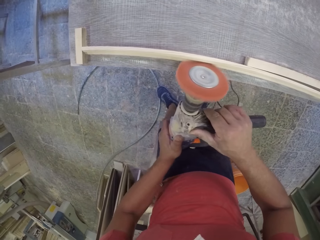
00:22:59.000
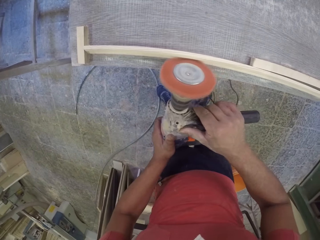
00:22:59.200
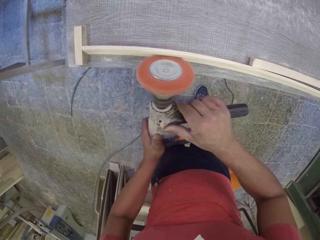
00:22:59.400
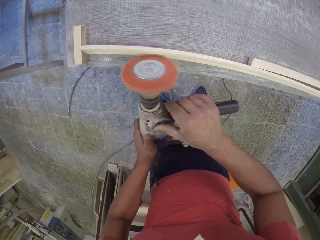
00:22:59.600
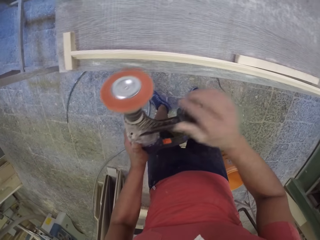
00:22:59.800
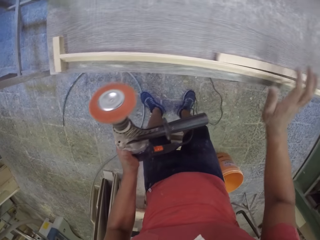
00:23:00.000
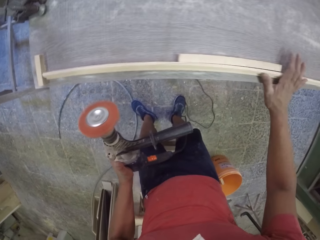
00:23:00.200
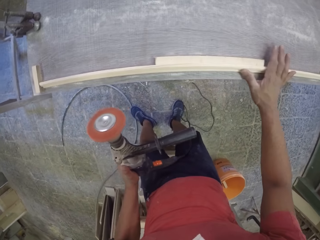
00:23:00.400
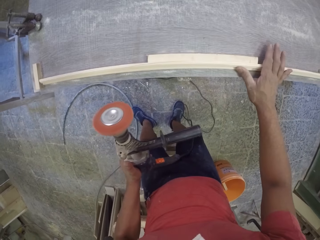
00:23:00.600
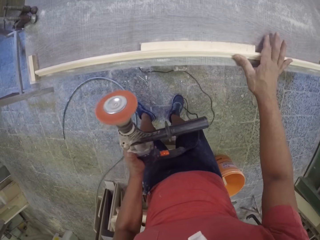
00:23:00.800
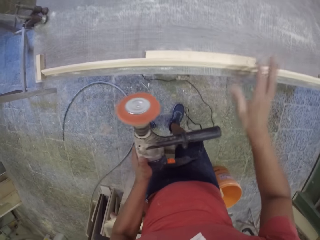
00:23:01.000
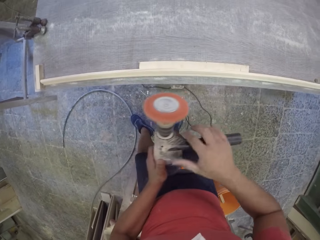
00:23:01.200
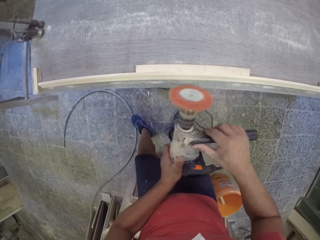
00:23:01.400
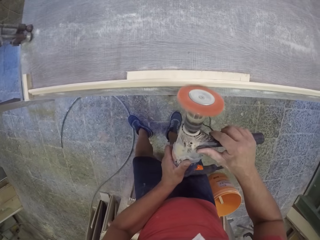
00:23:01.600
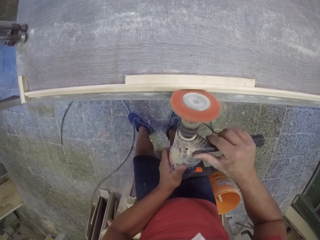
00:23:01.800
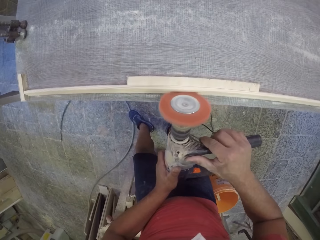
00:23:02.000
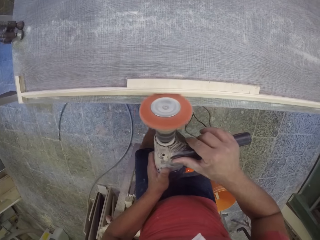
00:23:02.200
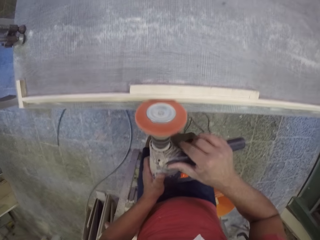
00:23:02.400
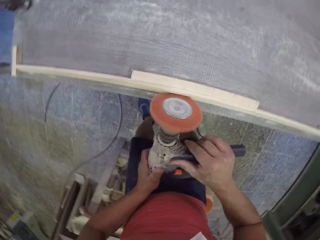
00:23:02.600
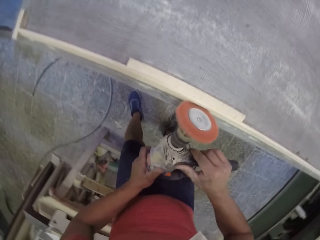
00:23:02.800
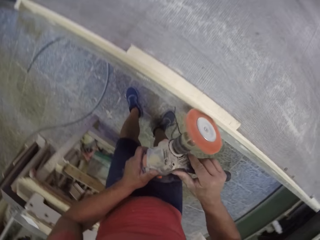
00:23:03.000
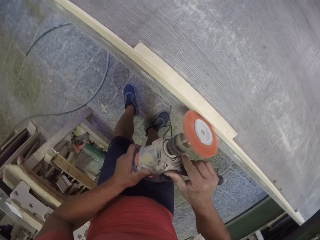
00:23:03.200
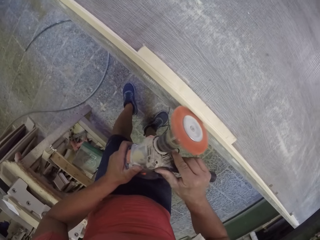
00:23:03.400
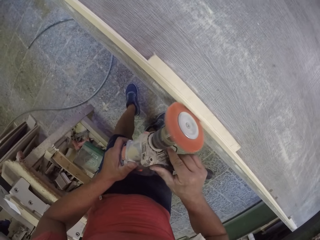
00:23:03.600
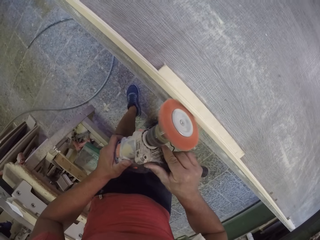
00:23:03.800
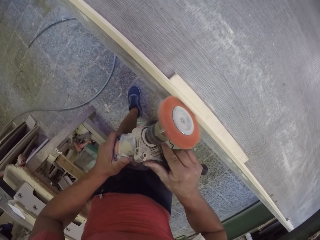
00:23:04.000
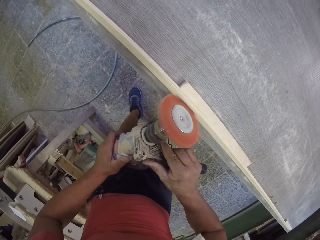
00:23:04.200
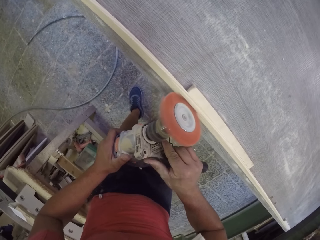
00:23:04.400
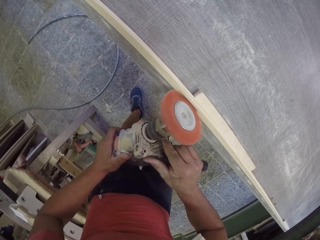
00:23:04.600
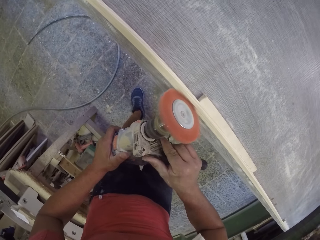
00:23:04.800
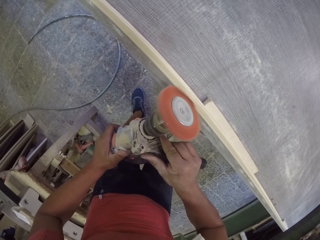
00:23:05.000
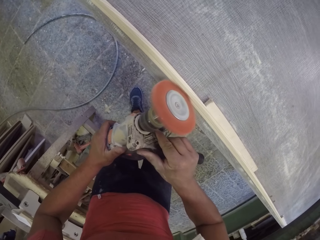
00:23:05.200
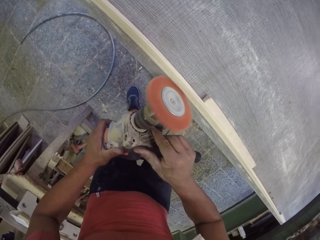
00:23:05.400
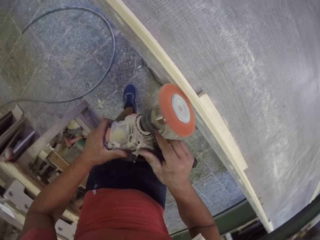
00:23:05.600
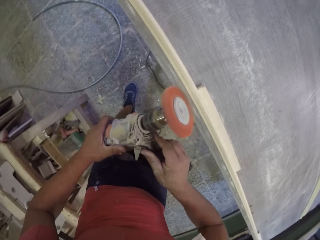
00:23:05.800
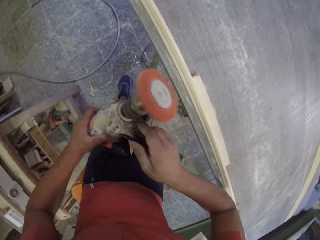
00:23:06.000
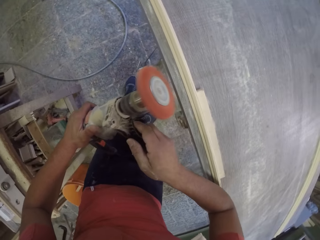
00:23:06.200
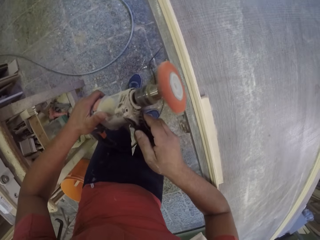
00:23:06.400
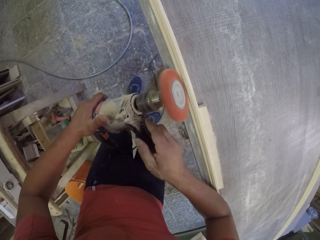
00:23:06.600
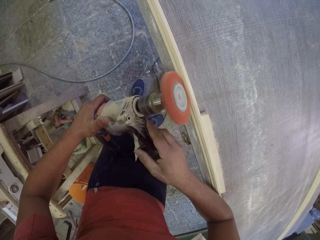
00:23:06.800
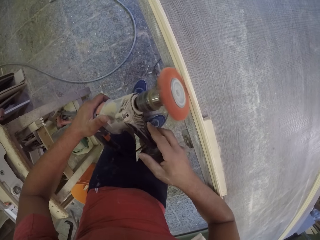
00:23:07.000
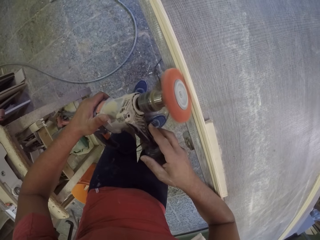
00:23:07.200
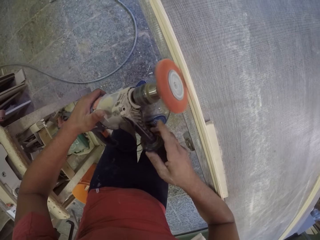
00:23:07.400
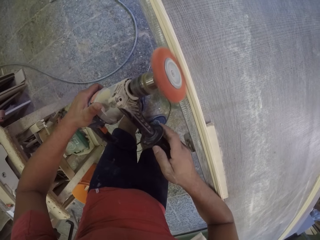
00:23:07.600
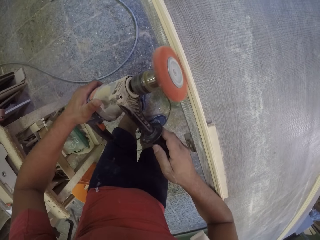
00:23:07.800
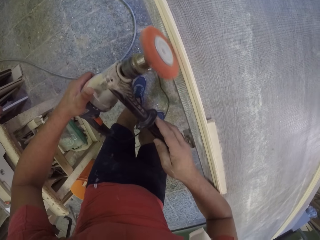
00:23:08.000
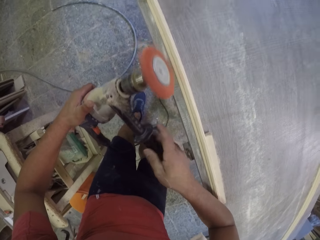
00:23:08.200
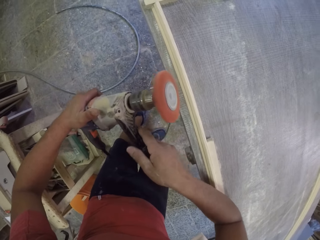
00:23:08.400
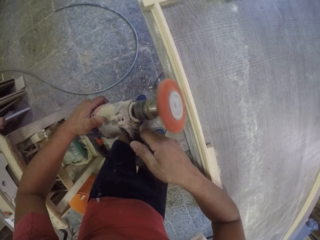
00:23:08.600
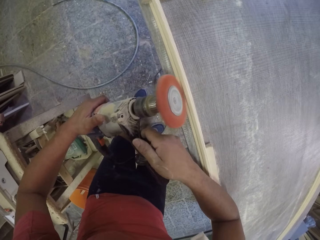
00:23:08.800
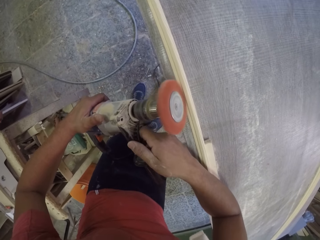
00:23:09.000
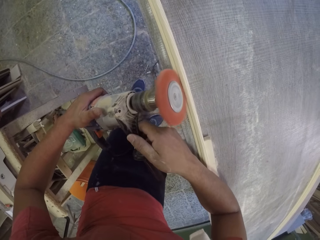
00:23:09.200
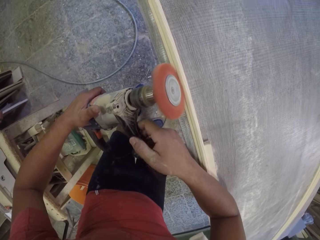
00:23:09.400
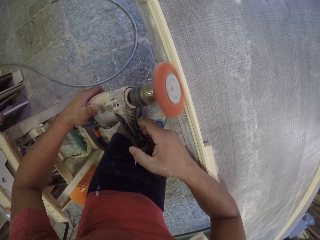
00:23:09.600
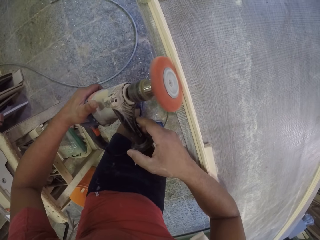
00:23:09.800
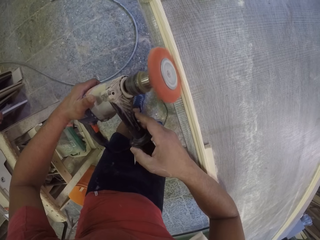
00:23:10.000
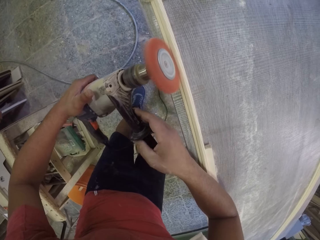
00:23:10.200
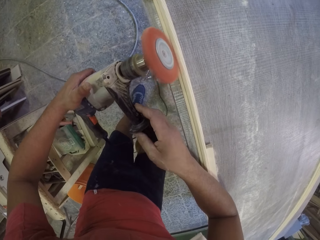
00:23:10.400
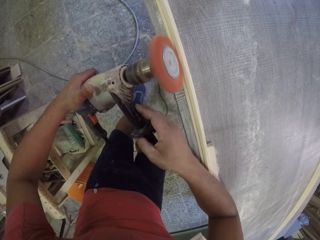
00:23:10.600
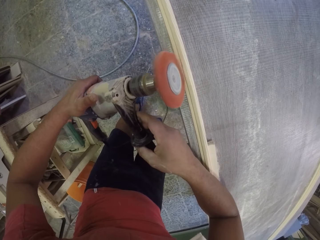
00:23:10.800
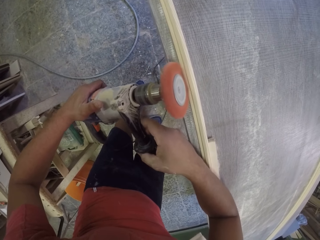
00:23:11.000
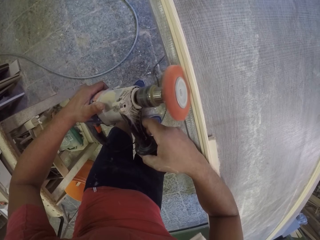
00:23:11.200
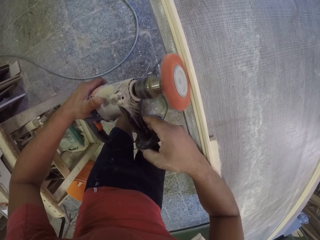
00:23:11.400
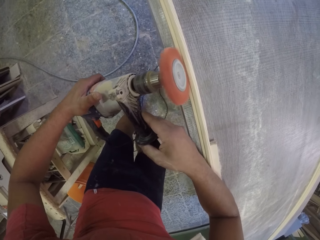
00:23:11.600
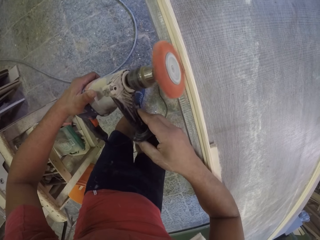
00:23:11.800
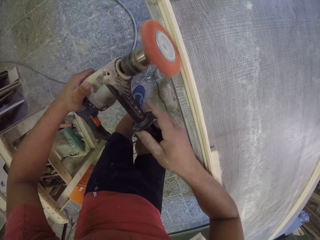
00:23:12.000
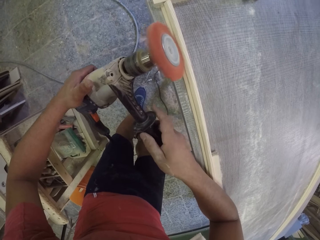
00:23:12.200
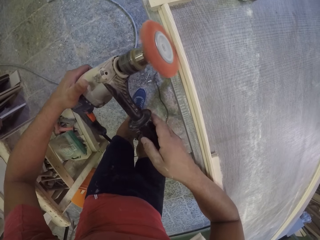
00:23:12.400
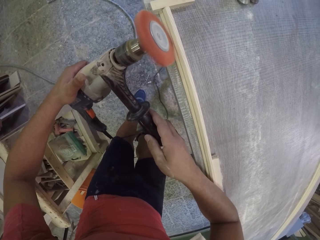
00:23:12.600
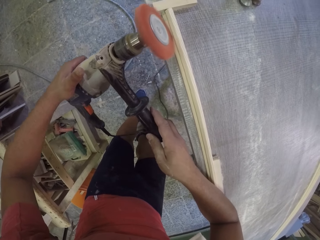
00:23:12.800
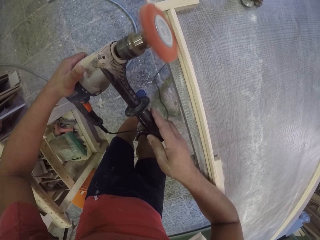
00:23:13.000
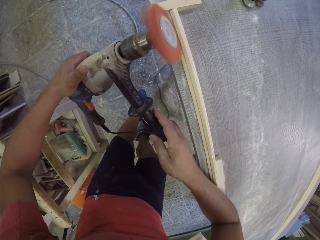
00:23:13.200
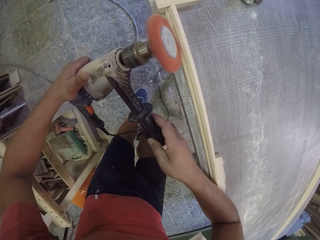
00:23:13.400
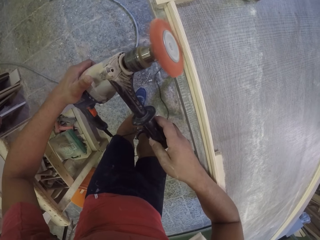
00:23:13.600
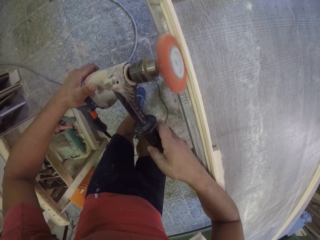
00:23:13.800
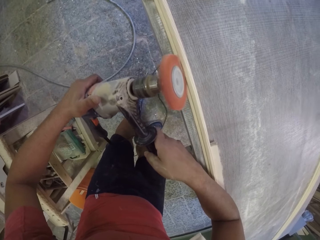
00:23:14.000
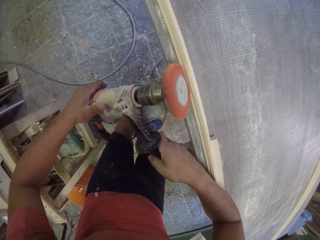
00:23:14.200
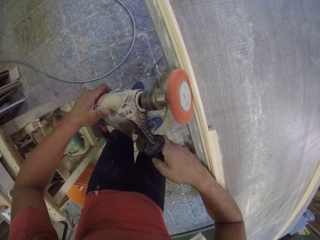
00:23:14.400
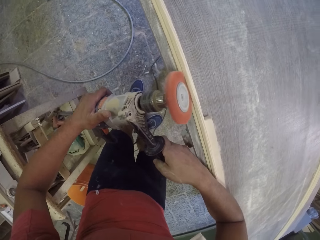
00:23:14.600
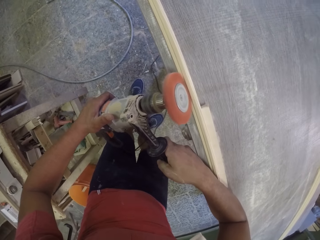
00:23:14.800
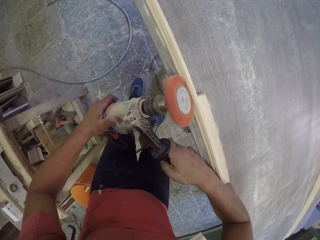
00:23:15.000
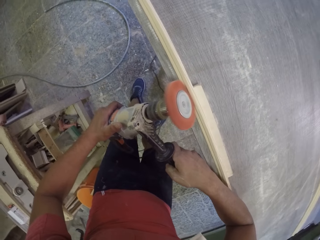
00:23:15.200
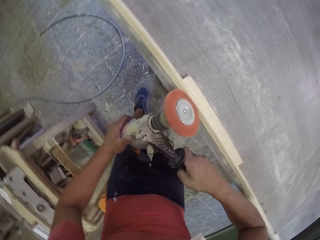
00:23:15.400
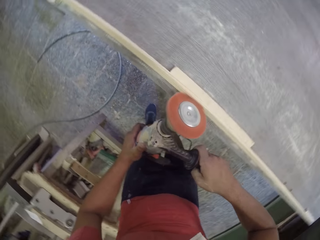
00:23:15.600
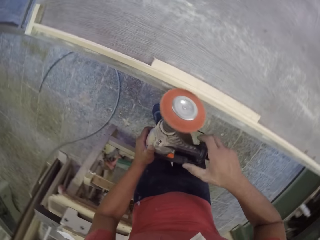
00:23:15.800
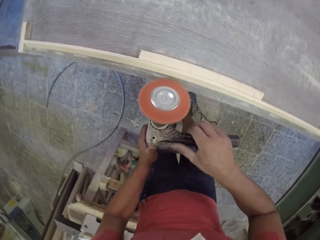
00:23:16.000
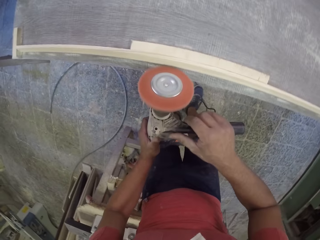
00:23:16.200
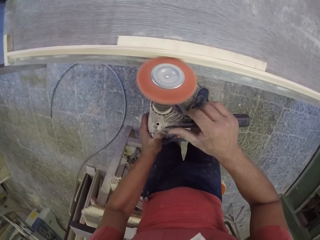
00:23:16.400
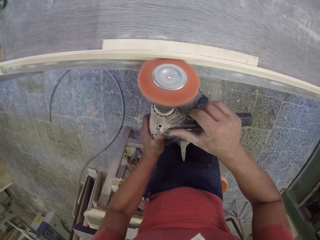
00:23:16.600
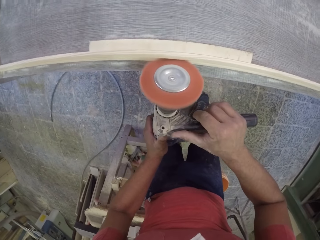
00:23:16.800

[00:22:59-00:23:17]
The camera wearer touches wood. They adjust the wood softener machine and soften the wood with the wood softener machine.

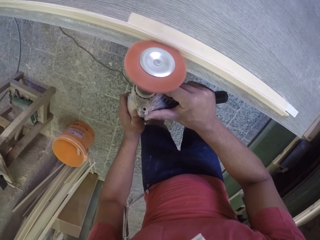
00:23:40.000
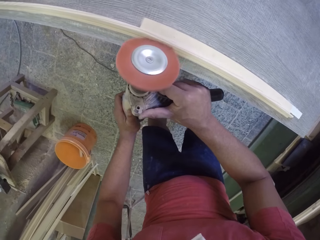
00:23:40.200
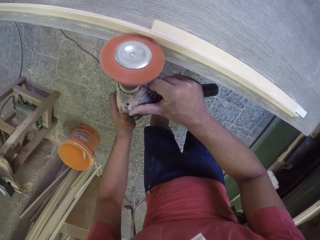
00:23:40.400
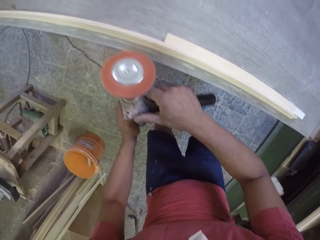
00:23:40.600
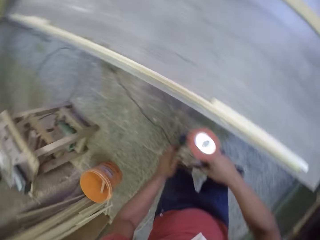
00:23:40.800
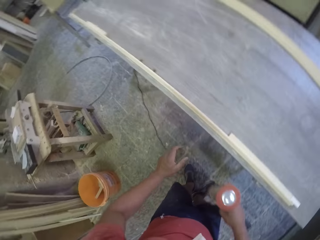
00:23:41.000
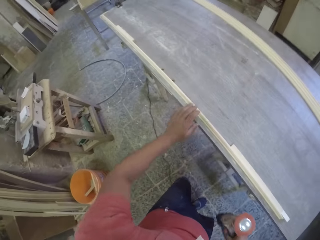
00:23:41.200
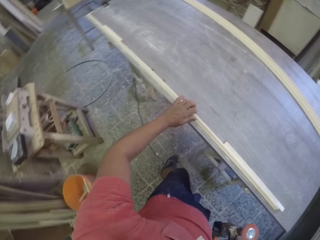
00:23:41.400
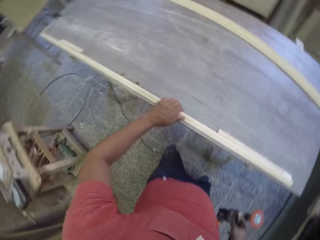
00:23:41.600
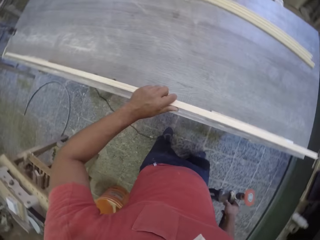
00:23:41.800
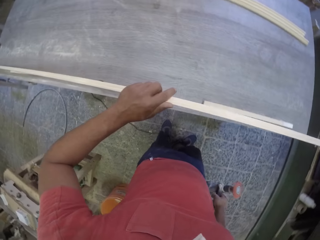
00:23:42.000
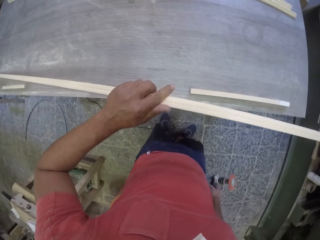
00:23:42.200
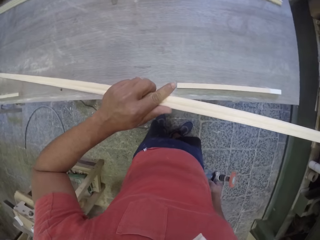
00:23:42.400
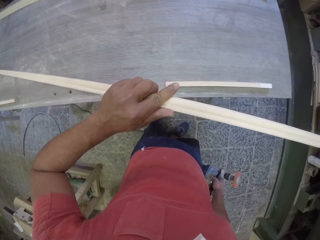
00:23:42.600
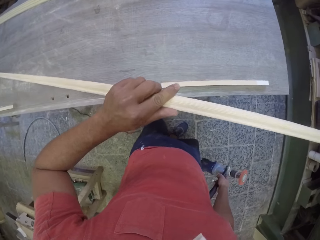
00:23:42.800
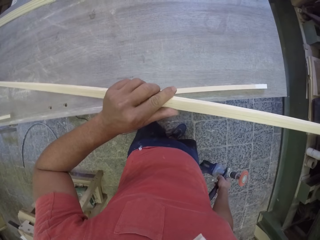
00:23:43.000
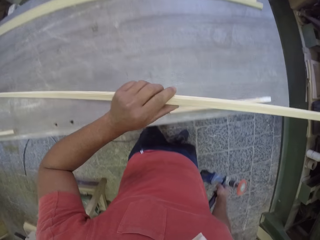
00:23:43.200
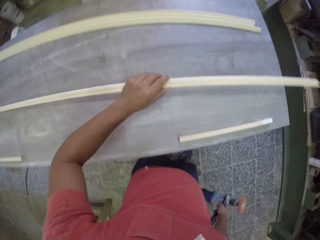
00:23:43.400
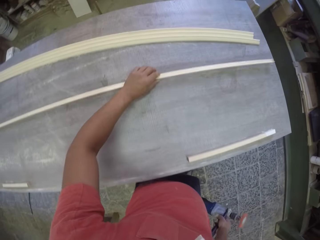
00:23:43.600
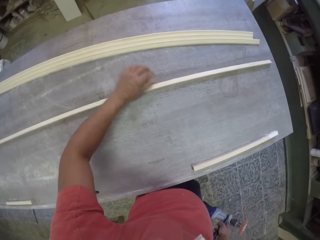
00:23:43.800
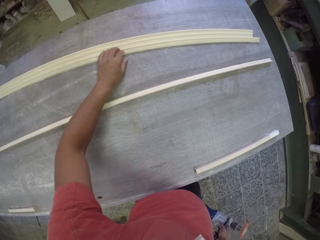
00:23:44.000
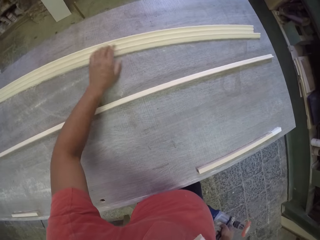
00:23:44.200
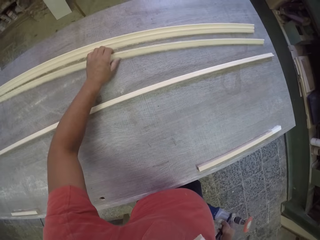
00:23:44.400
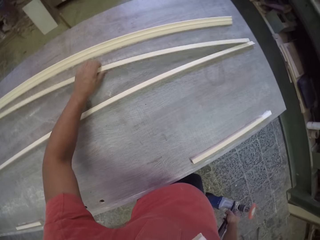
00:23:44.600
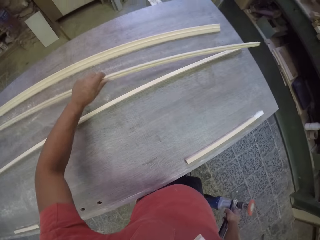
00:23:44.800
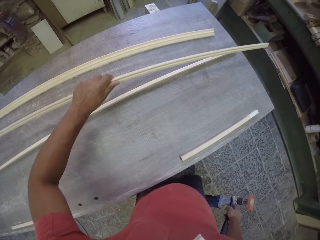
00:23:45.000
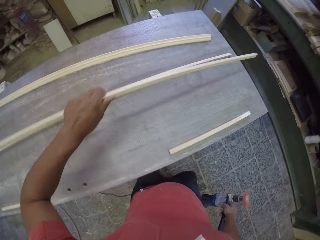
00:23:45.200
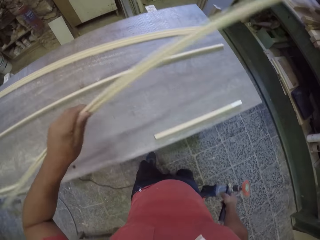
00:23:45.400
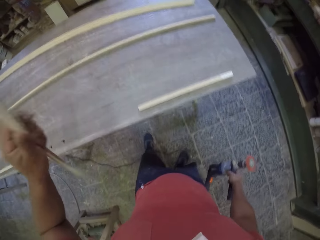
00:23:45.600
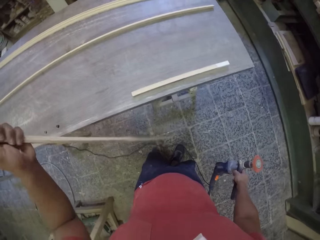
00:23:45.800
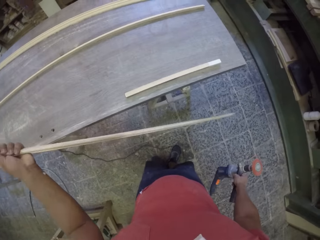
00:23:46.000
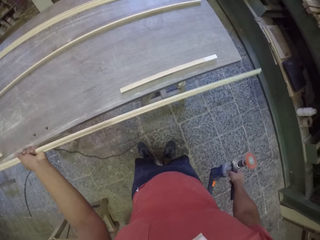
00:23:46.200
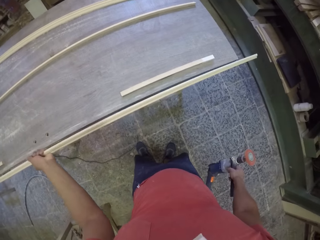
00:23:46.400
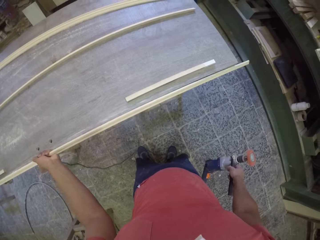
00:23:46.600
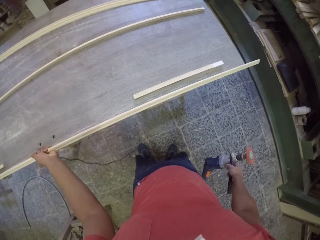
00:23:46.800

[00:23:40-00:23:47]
The camera wearer picks the wood from the table. They touch the wood. They look at the wood. They place the wood on the table. They pick another wood from the table.
